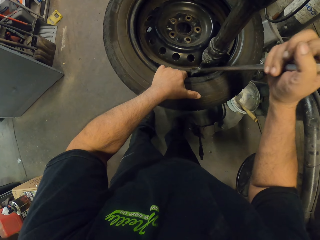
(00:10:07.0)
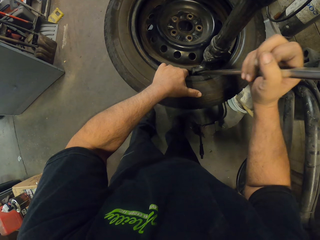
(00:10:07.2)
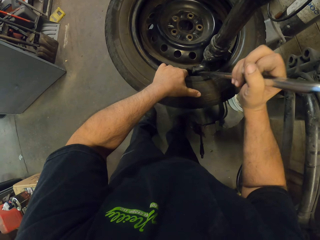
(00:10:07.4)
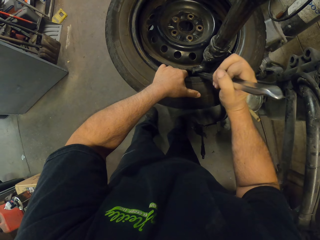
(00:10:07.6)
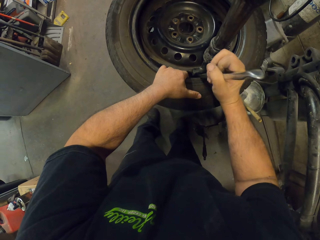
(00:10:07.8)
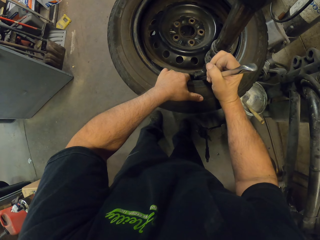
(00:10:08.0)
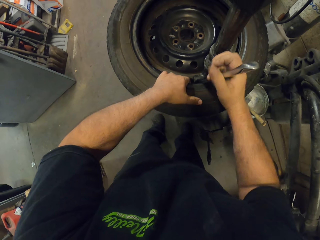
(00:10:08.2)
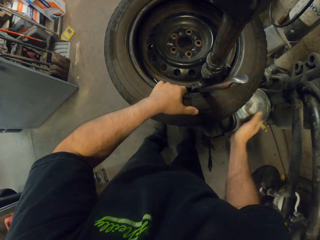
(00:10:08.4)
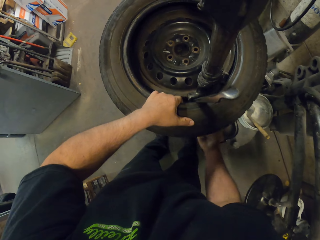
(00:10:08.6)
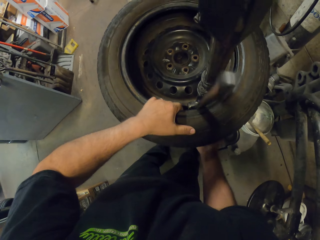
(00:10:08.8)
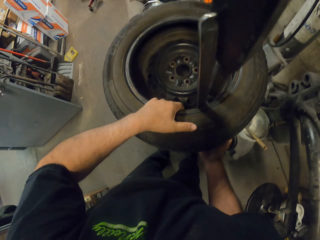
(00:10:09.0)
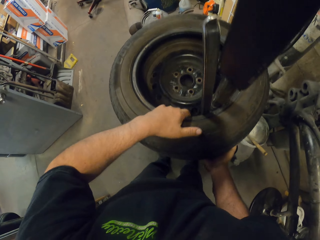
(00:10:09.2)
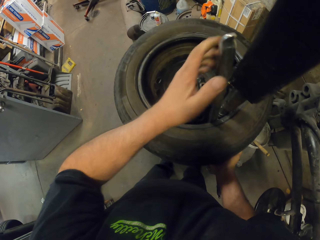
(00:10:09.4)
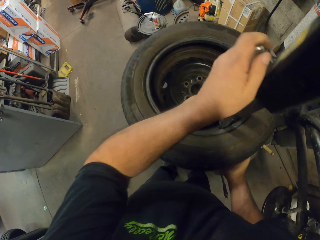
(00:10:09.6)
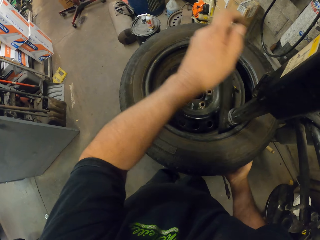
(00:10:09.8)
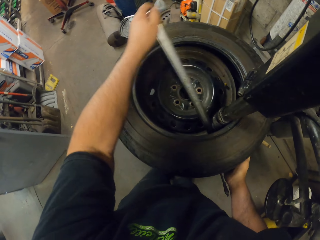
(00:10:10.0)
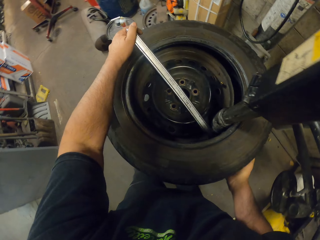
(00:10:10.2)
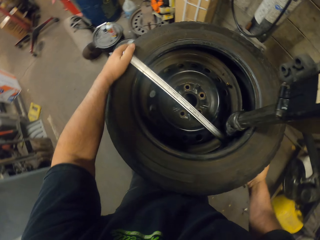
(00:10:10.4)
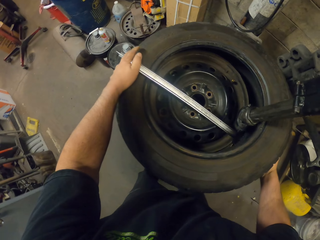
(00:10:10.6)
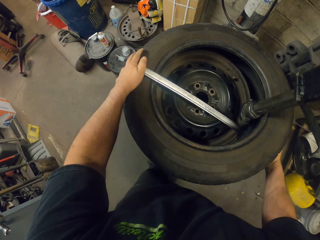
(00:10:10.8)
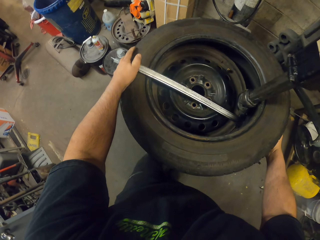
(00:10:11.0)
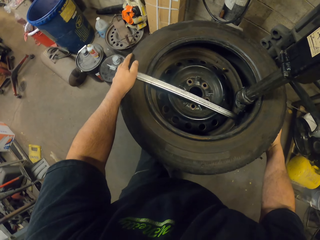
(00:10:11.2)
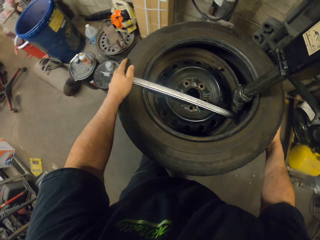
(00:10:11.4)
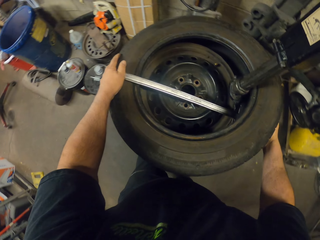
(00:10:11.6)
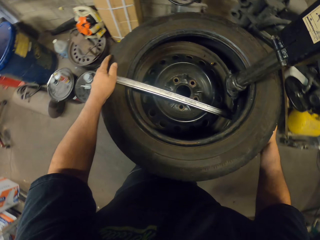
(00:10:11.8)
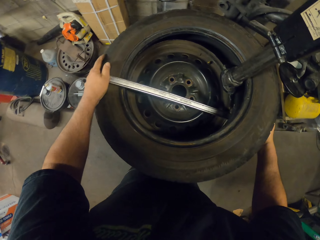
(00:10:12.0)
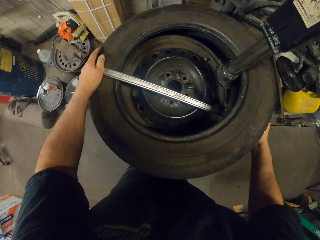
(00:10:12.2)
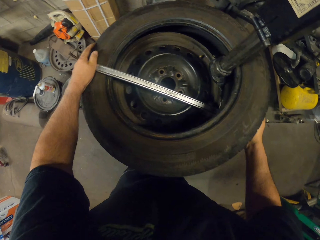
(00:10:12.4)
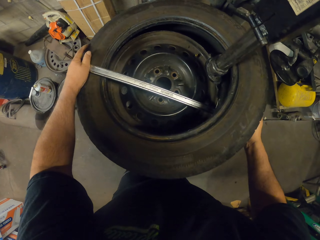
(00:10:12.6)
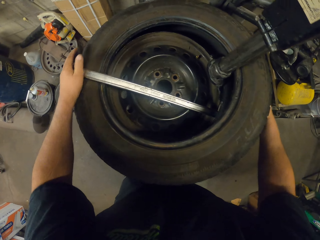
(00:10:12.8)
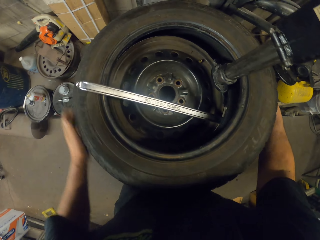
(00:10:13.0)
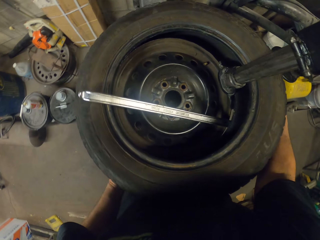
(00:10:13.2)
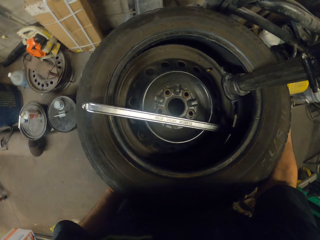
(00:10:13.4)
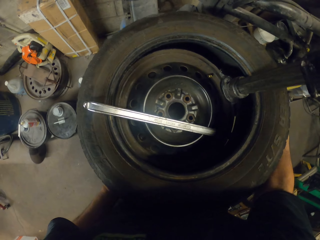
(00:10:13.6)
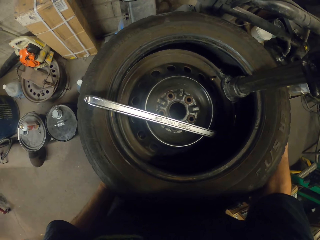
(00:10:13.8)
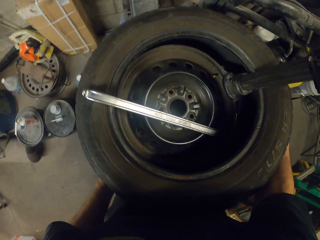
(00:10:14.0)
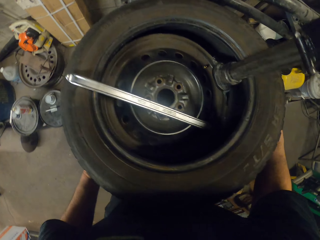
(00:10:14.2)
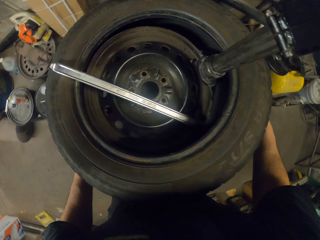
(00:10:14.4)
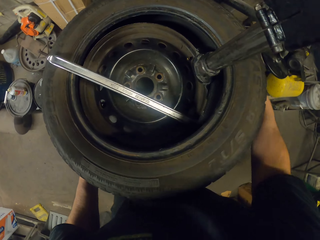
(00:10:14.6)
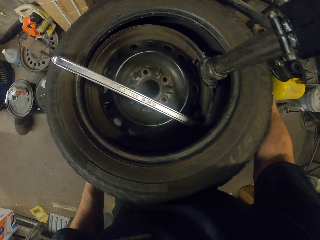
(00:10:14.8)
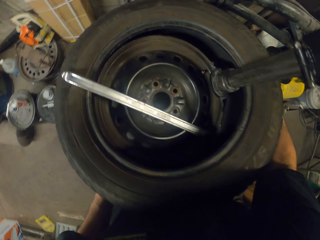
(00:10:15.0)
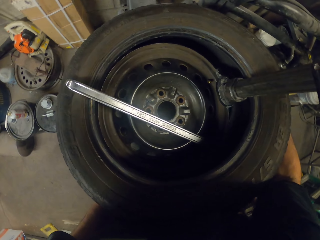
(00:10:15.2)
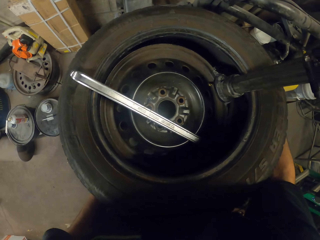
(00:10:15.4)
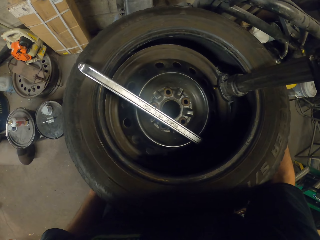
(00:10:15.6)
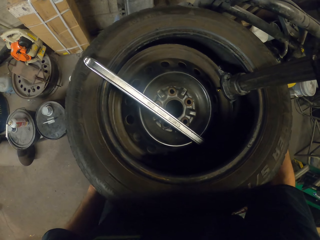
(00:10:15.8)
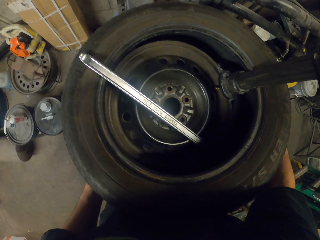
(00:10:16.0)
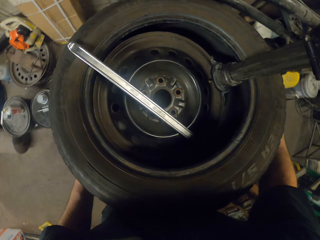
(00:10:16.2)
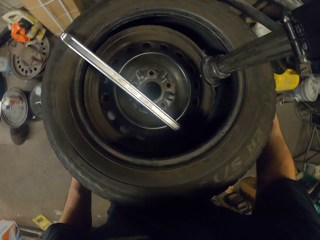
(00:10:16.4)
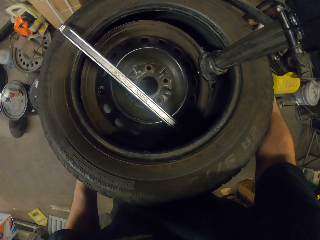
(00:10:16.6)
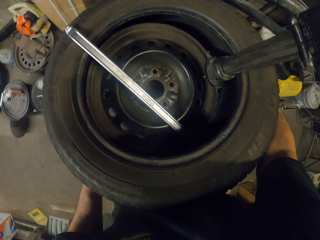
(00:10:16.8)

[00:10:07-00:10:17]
The camera wearer inserts the metal in the wheel. They remove the tire from the wheel with hands.

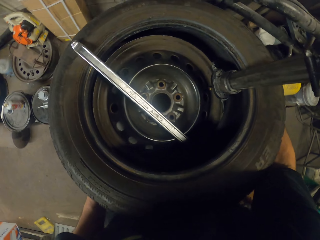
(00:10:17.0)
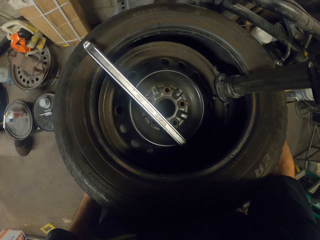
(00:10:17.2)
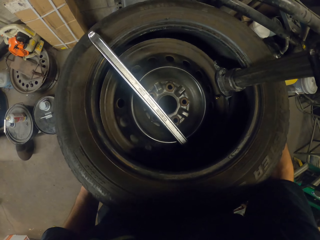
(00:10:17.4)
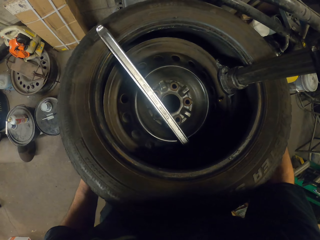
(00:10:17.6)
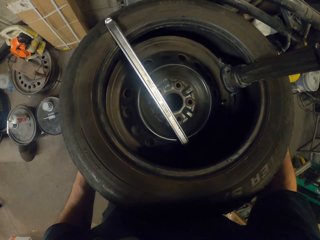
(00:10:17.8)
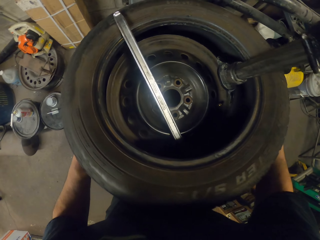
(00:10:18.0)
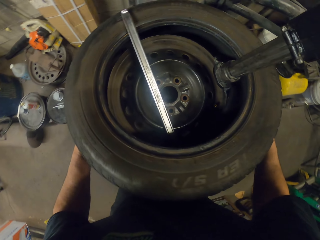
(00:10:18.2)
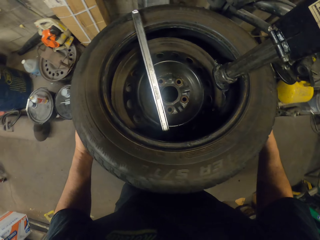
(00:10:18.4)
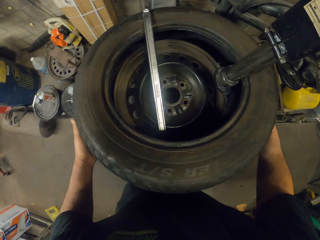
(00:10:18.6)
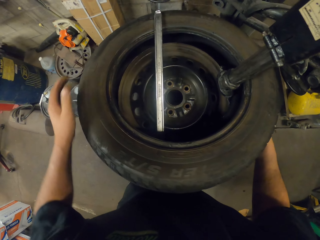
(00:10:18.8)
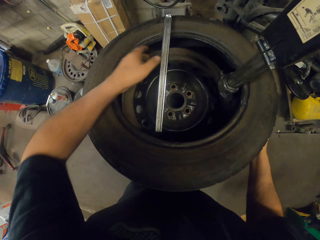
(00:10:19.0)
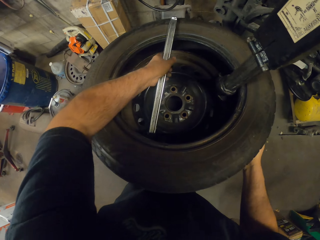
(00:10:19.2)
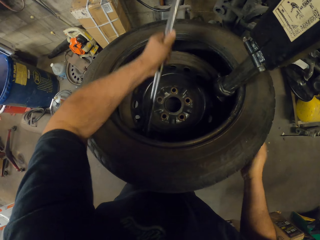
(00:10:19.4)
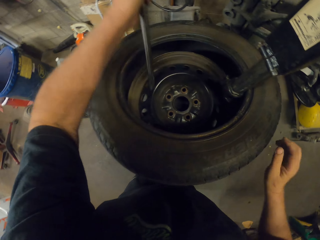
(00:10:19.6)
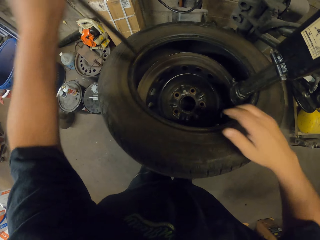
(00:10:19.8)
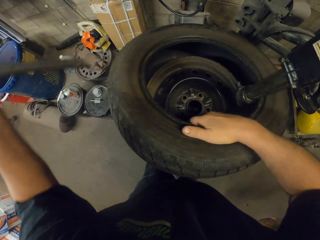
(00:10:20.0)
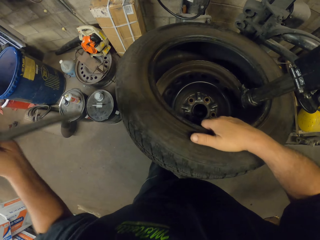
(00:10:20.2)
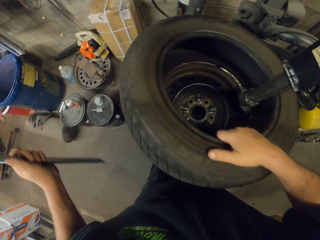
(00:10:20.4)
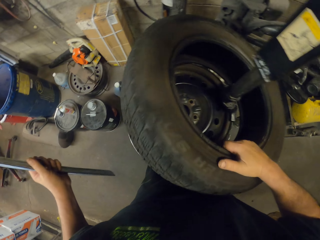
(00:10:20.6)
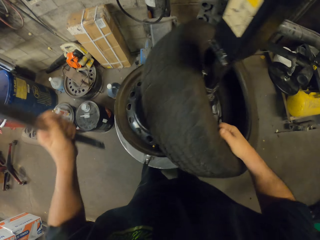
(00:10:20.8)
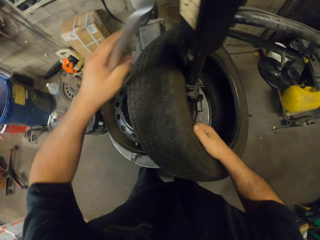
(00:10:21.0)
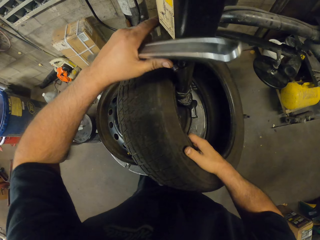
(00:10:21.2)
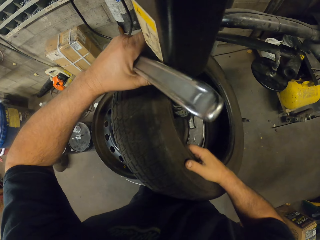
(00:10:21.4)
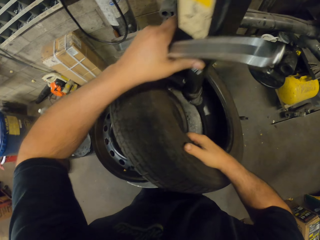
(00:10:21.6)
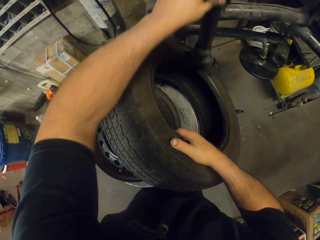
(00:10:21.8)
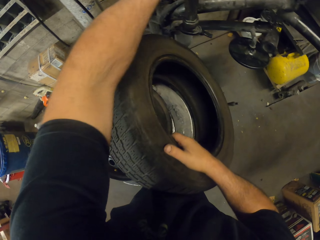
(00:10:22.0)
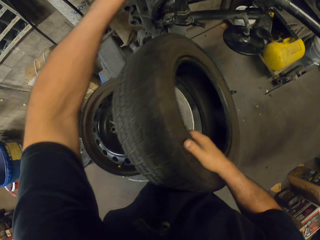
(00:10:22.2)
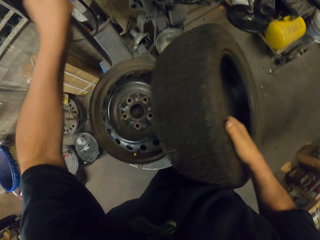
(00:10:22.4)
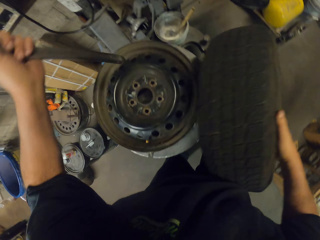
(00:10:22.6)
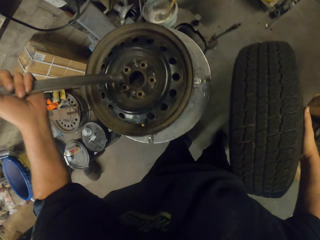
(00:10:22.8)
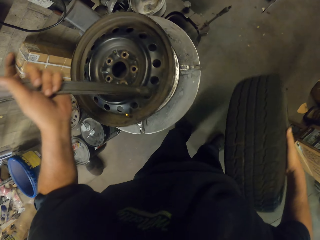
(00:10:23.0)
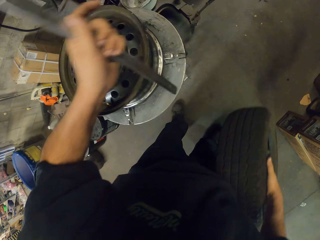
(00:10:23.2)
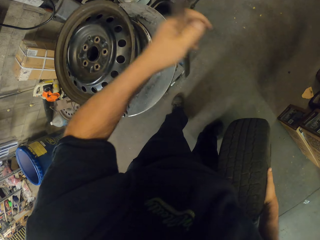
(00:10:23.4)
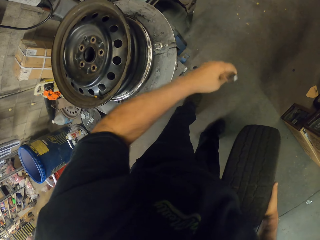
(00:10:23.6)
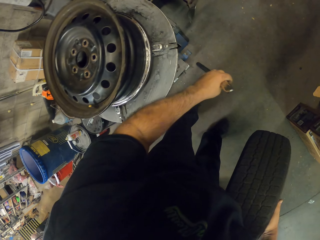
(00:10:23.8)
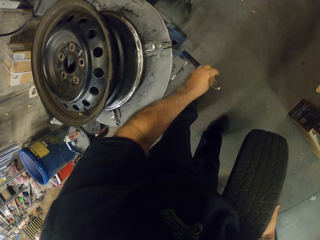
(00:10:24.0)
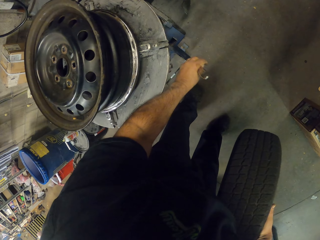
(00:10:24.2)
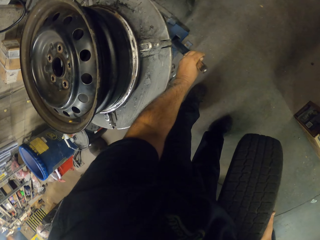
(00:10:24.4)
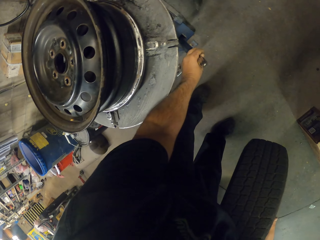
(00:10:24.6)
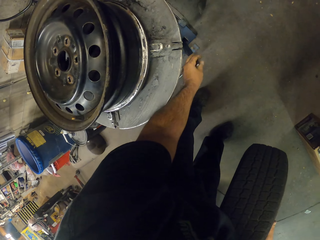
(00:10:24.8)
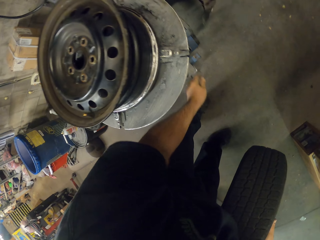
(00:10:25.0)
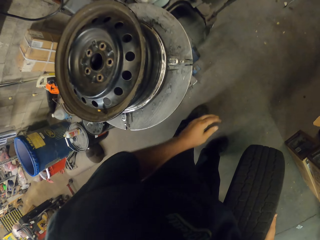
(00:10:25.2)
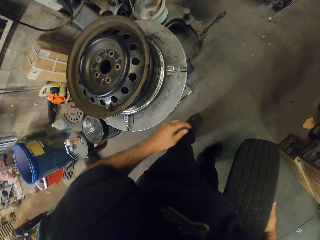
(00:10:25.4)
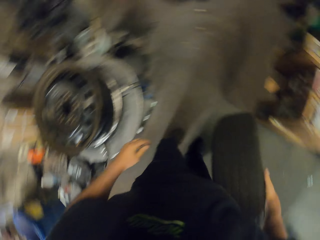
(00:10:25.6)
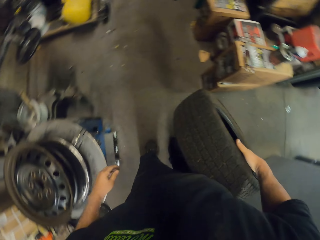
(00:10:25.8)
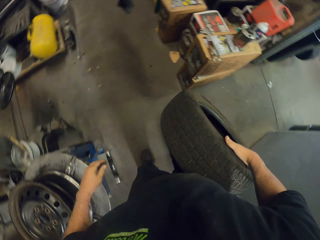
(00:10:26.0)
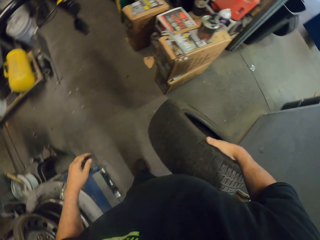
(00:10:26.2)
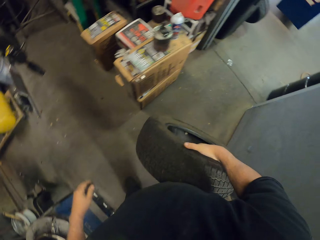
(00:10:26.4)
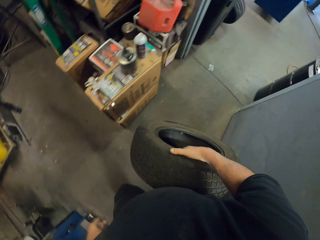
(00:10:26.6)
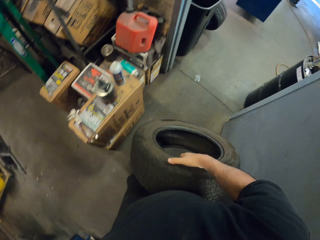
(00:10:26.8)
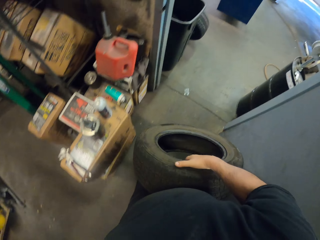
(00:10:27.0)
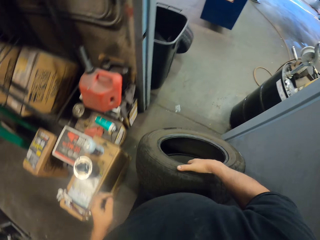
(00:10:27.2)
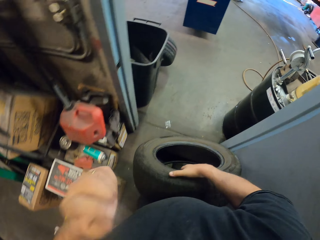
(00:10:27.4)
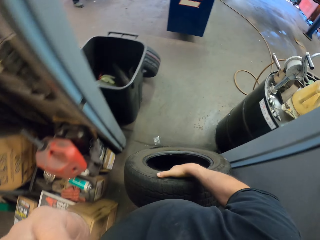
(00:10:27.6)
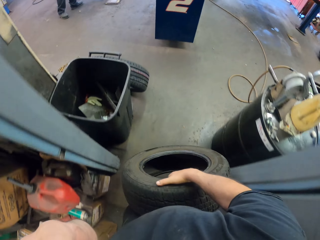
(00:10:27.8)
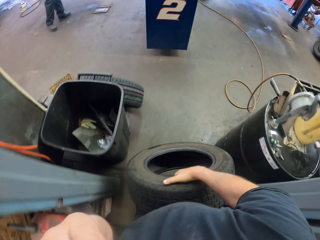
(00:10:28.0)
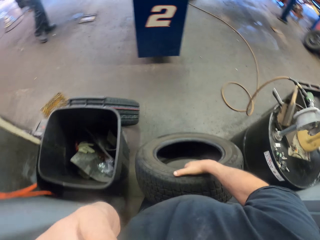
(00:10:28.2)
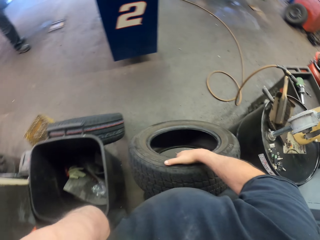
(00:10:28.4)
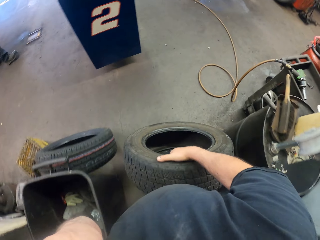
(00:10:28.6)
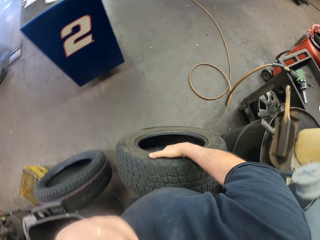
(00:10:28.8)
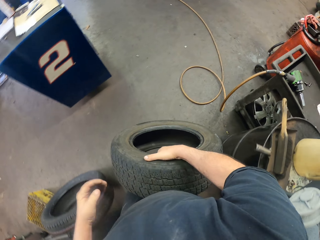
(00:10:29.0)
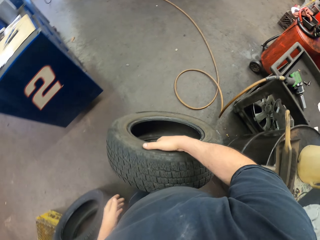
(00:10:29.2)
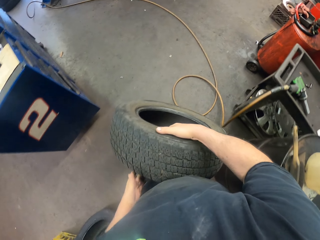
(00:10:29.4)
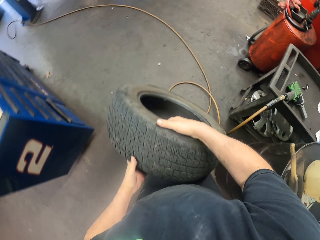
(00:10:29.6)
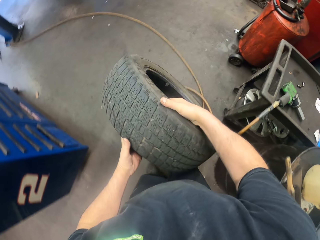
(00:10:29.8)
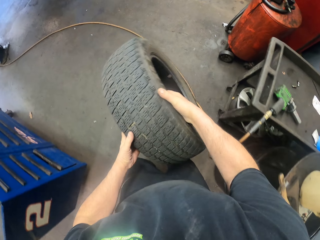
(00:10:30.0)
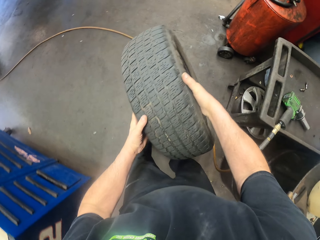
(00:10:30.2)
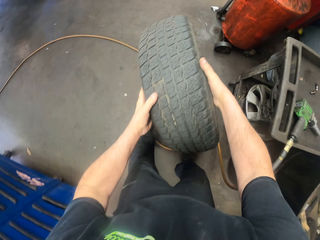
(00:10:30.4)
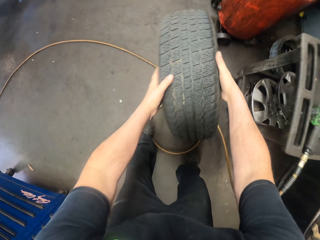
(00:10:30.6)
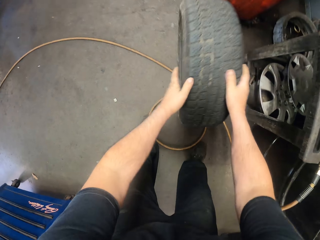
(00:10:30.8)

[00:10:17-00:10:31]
The camera wearer removes the metal on the wheel. They remove the tire from the wheel with hands. They adjust the wheel rite pro. They put the metal under the wheel rite pro. They walk around in the garage with the tyre.
